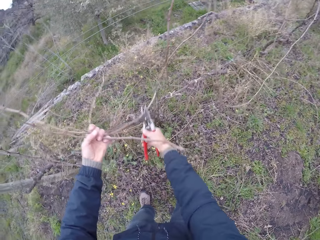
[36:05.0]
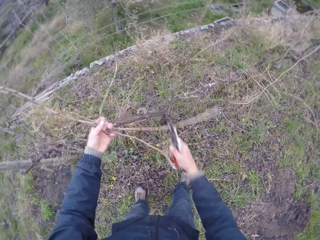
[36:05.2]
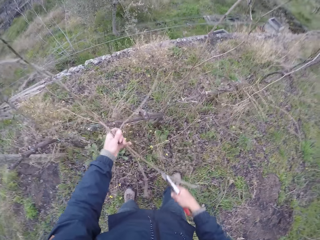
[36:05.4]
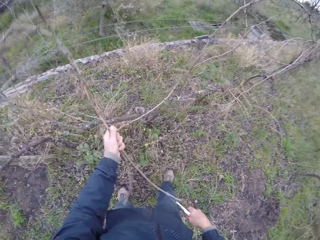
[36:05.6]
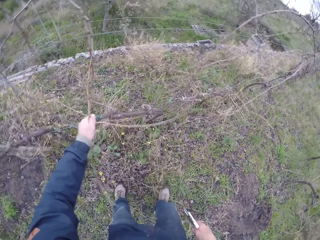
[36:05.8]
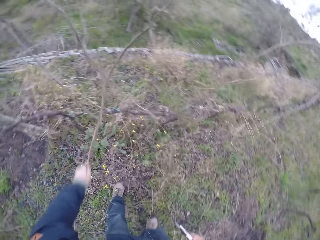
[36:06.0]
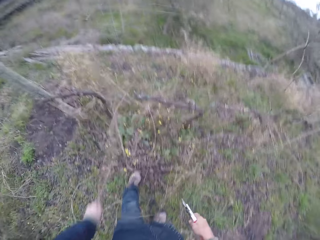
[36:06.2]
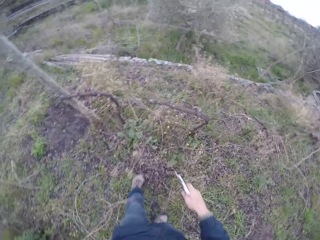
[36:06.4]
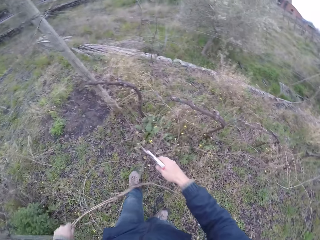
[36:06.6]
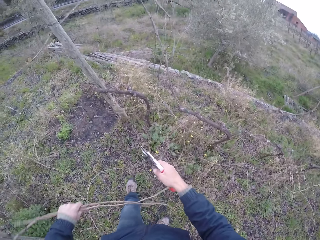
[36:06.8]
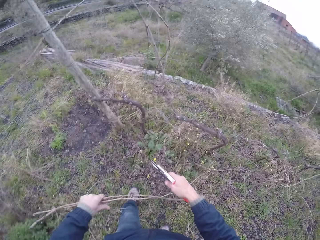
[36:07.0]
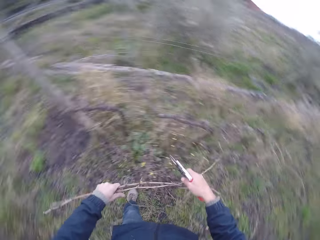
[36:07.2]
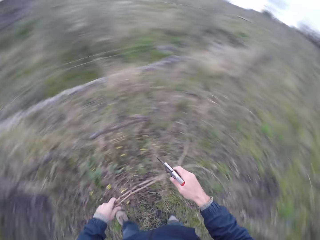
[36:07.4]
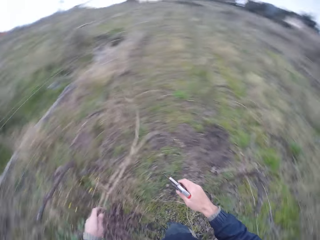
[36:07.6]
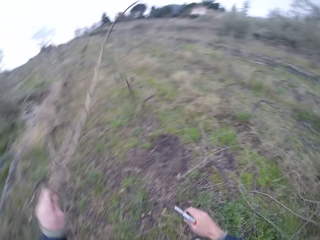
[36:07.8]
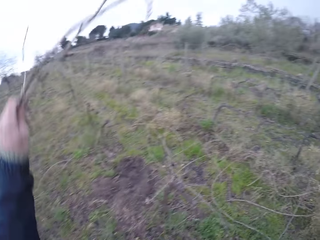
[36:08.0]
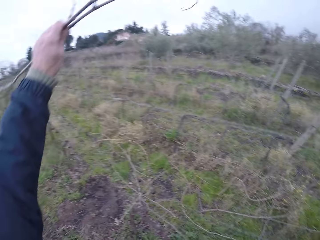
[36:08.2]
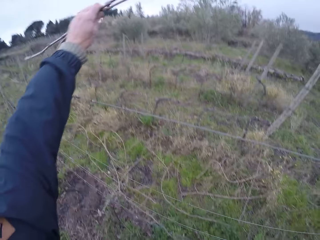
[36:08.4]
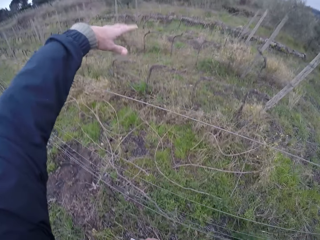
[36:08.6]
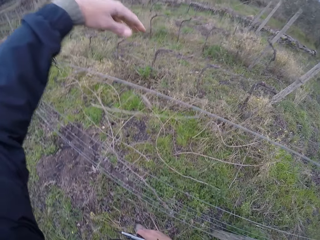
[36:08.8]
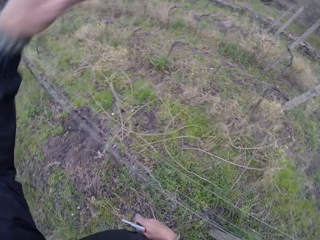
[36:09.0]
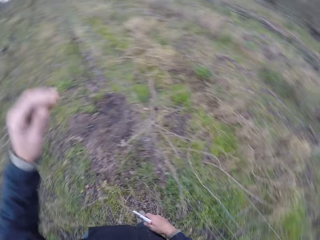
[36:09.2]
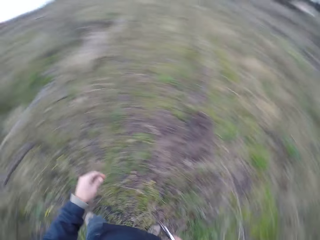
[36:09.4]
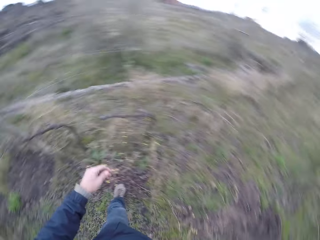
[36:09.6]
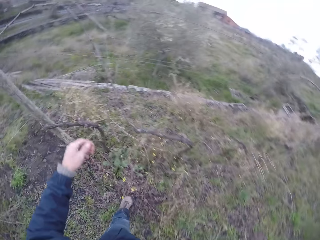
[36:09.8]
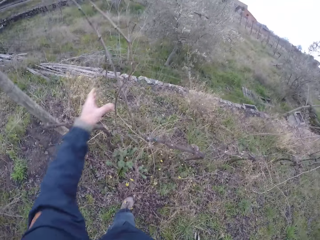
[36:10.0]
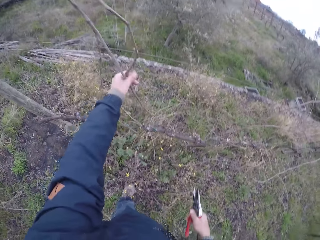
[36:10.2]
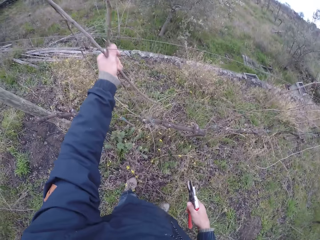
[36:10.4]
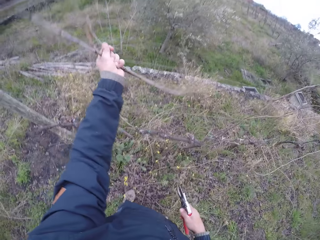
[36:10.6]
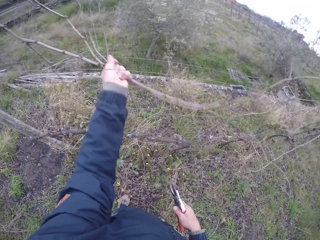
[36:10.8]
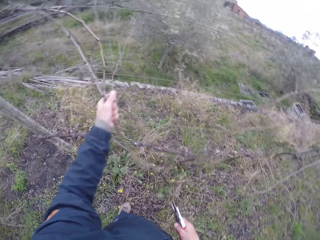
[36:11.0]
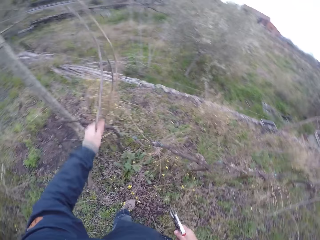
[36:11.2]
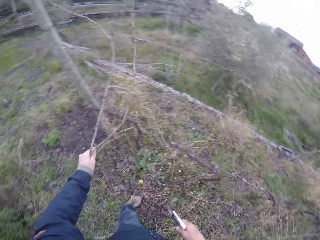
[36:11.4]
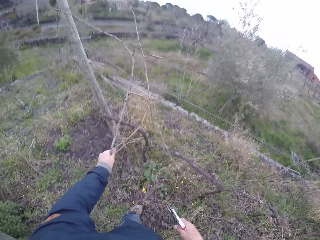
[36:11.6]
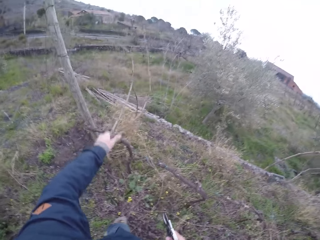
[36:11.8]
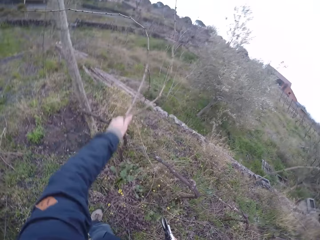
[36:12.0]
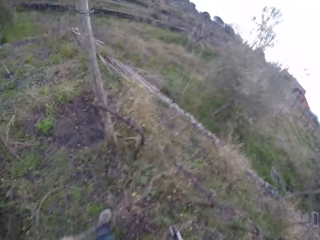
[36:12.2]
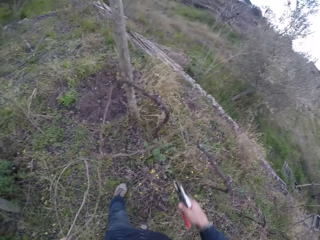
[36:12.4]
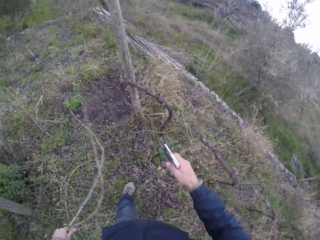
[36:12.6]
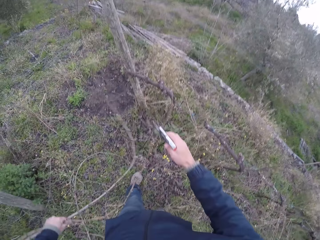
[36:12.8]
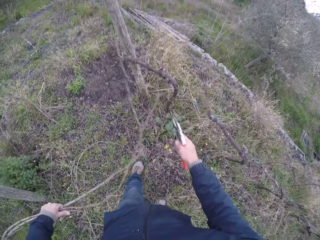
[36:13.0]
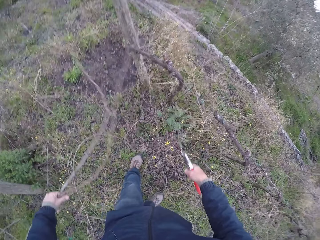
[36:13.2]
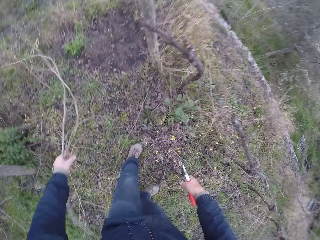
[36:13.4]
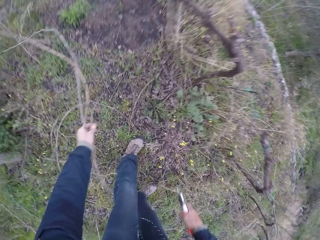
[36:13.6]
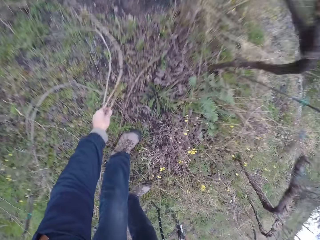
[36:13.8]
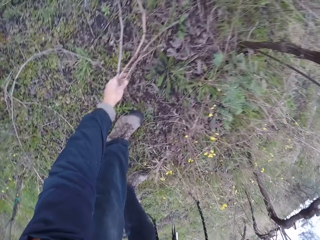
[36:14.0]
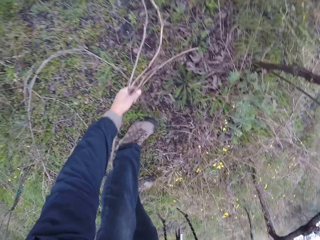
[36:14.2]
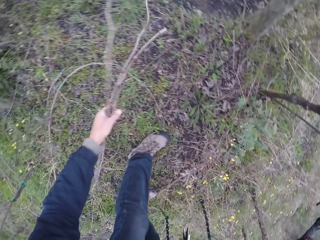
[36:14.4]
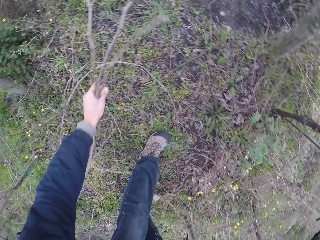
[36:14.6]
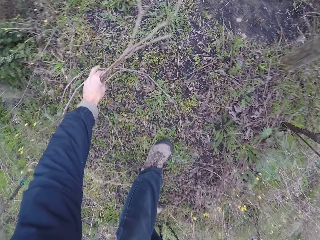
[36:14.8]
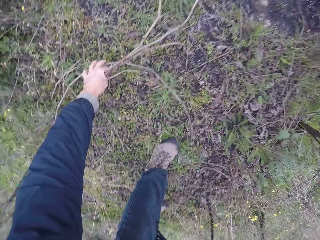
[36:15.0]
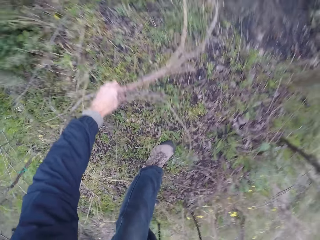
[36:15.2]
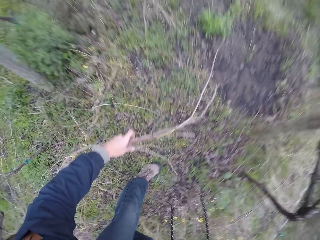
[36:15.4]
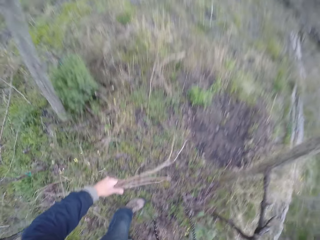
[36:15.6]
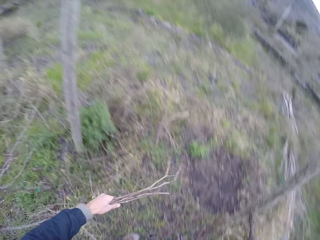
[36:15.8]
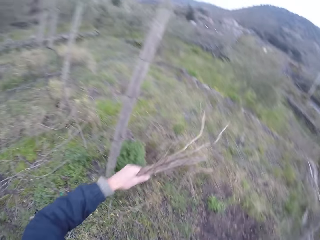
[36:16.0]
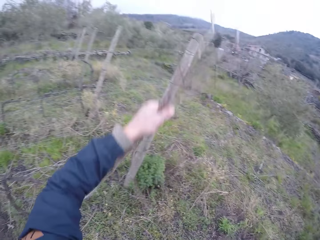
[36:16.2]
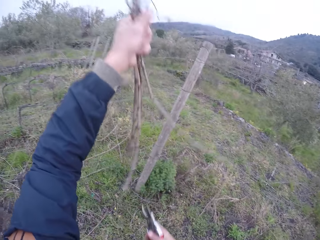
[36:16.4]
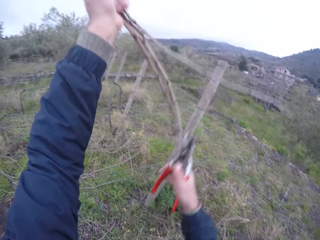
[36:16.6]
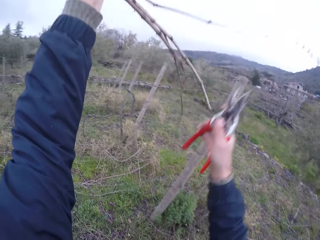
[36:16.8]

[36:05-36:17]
The camera wearer cuts the stick with the secateurs. He removes the twig on the wire fence with the pliers in his left hand. He pulls the twigs on the wire fence with his left hand. He throws the twigs on the ground with his left hand. He picks up the sticks. He pulls the twigs on the wire fence with his left hand. He cuts the sticks. He picks up a twig from the ground with his left hand. He does it again.

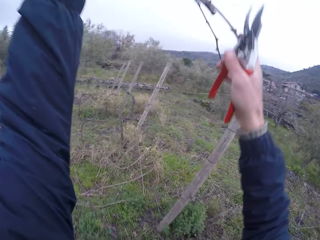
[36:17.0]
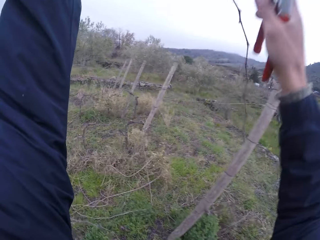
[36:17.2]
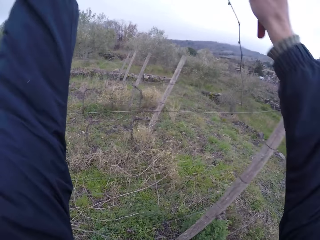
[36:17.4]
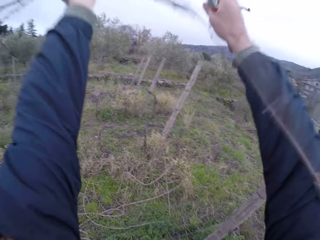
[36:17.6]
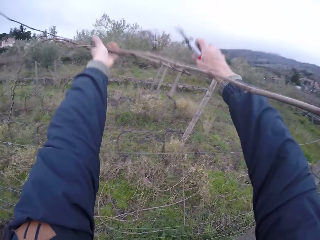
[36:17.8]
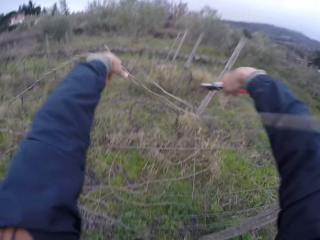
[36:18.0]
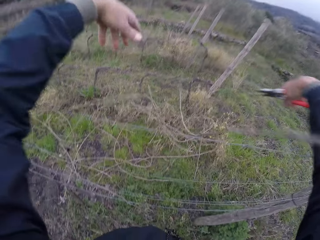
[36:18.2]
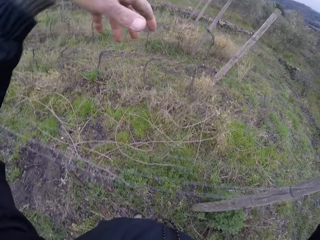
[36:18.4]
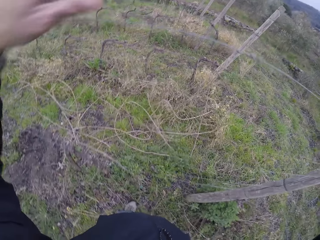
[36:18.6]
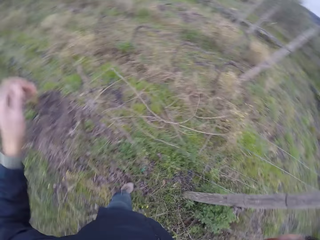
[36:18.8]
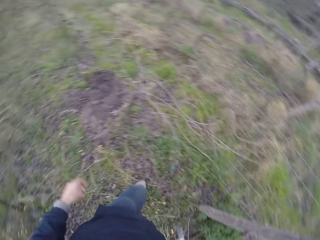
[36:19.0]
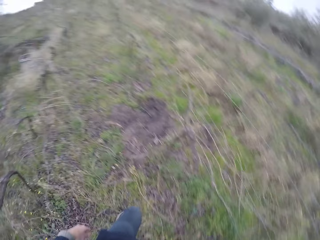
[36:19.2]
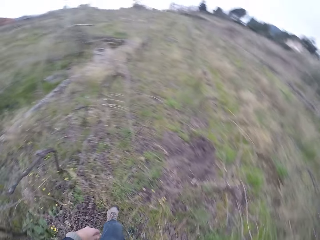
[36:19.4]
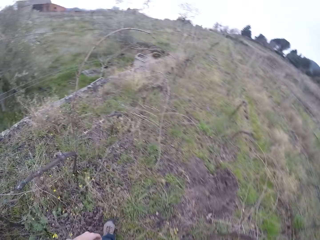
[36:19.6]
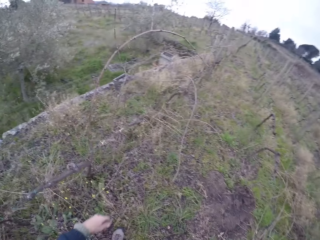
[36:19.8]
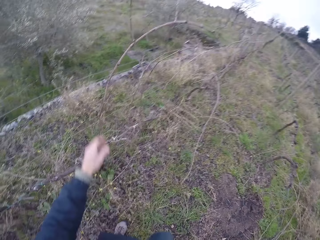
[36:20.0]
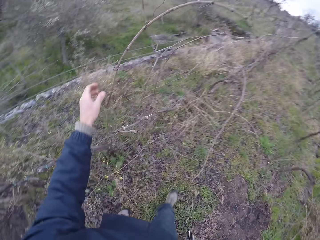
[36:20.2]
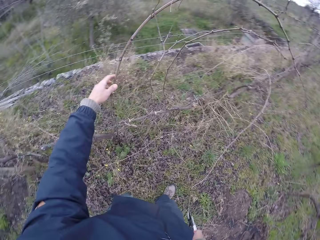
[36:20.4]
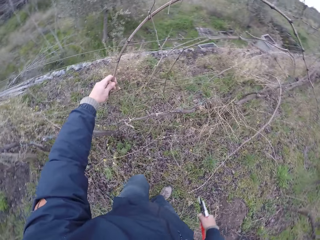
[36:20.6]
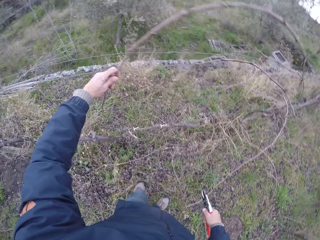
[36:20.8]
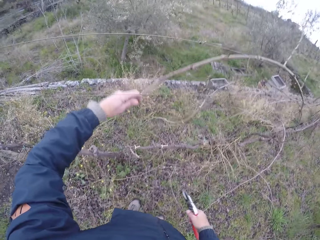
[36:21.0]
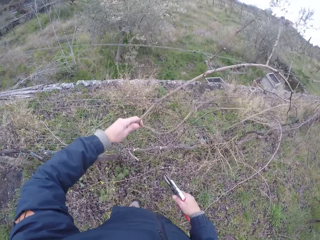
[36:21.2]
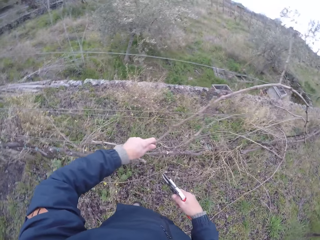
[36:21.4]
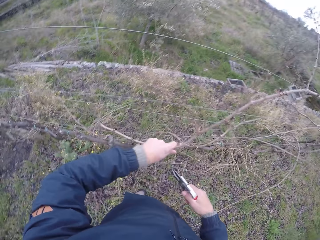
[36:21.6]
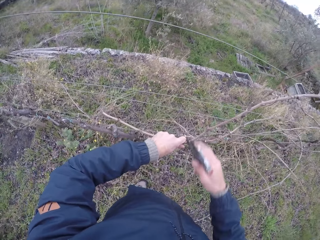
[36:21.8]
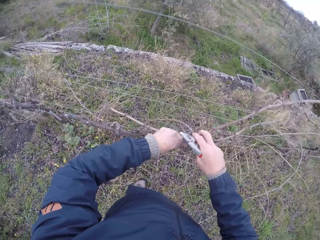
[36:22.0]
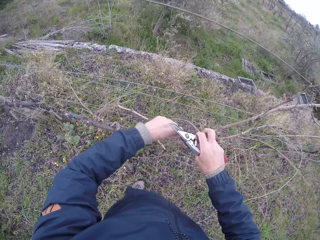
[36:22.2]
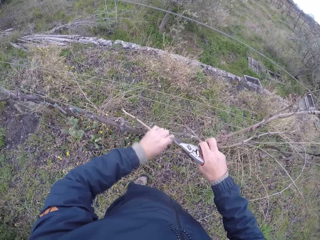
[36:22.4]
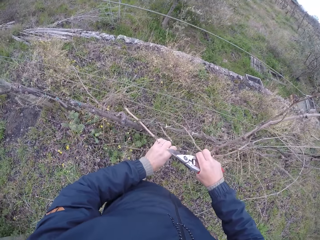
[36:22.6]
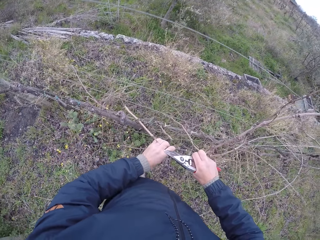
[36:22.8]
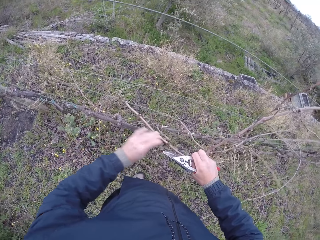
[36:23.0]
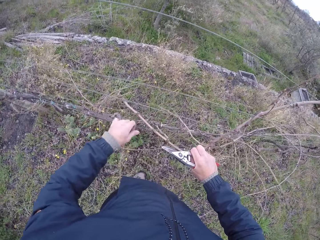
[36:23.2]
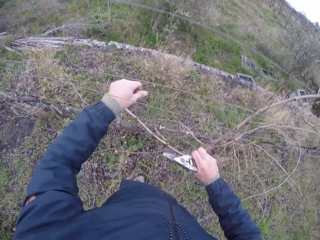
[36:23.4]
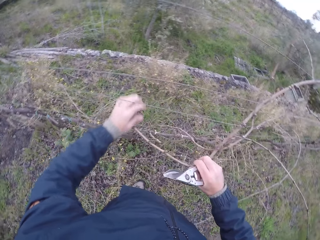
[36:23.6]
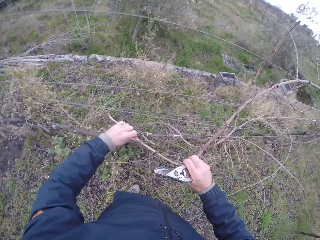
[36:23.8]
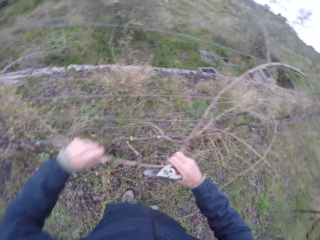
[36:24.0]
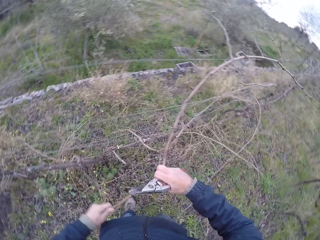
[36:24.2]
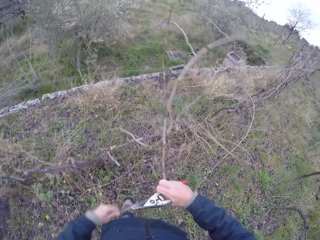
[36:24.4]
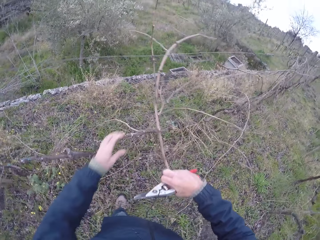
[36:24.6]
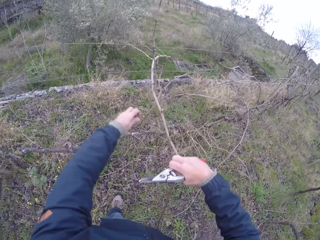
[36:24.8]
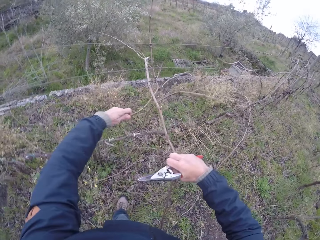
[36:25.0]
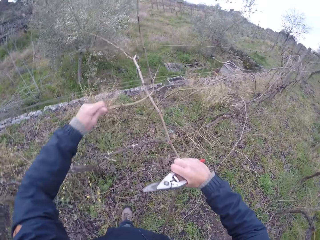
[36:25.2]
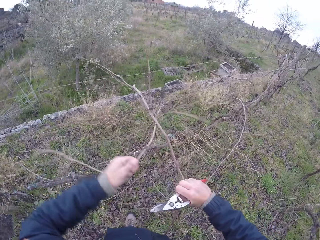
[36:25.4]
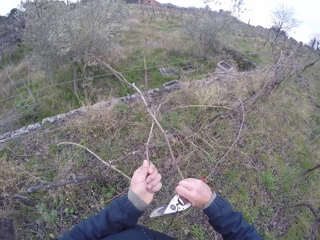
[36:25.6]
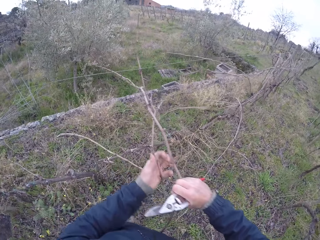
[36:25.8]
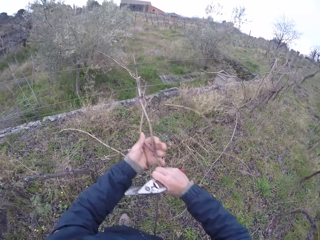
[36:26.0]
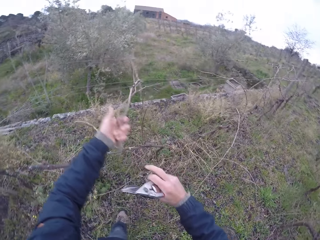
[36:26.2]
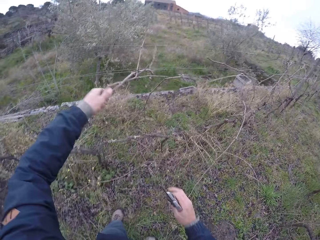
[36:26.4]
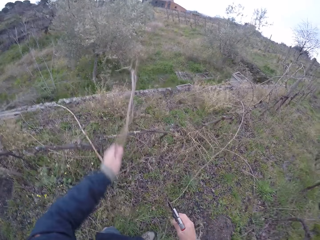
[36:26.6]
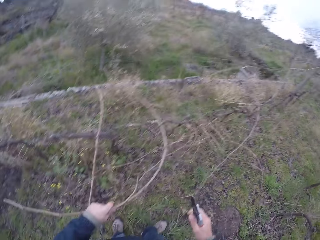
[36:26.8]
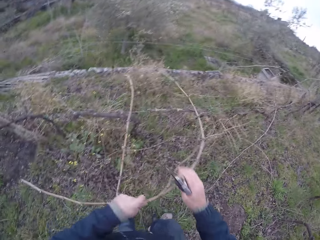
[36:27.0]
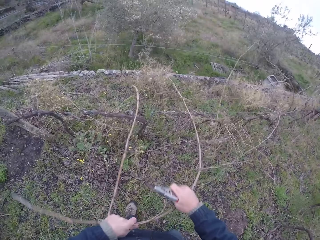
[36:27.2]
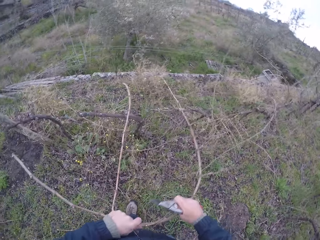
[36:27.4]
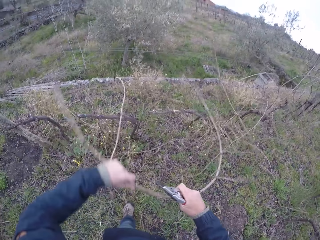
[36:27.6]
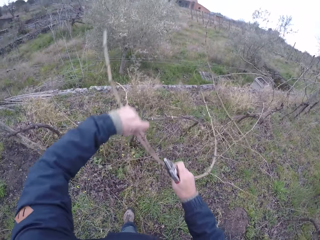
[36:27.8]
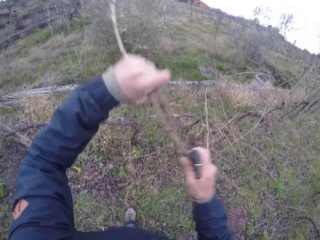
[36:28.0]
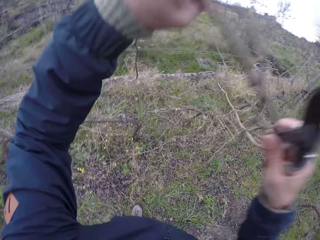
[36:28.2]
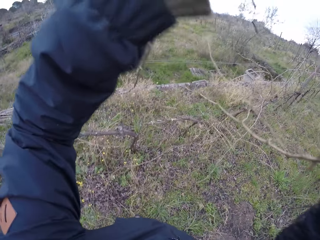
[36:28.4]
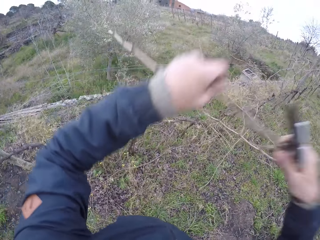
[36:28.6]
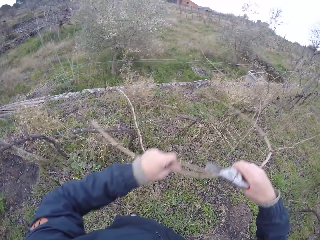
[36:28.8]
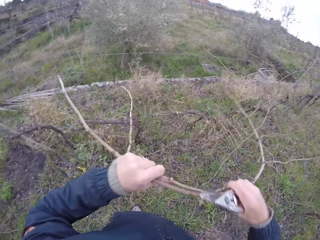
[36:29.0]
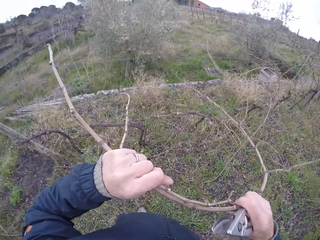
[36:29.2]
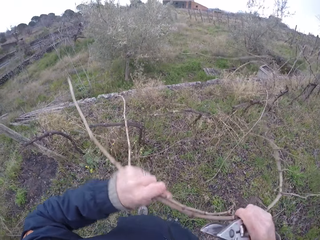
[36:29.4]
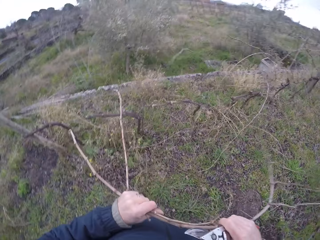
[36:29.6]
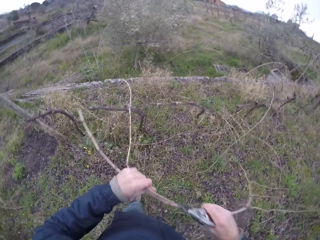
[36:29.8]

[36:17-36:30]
The camera wearer throws the dry stems over the barbed wire fence with both hands. He drags some dry stems from the barbed wire fence with his left hand. He removes the dry stems from the barbed wire fence with both hands.
